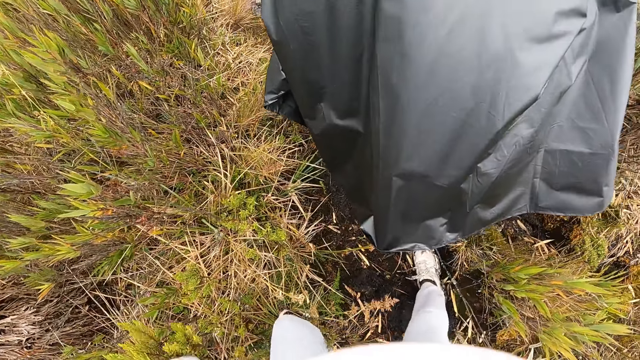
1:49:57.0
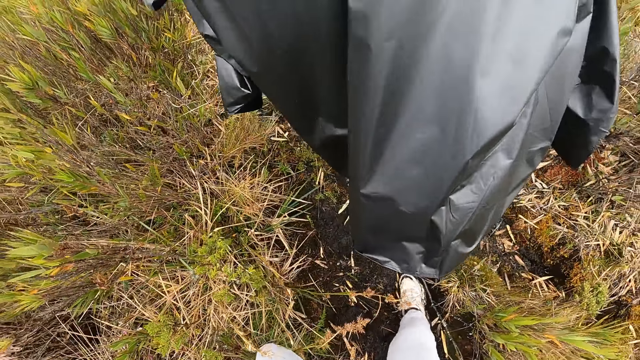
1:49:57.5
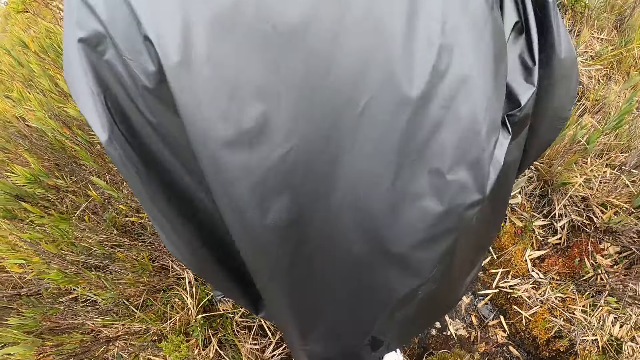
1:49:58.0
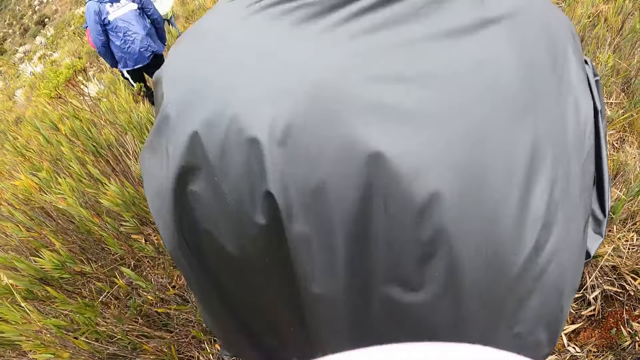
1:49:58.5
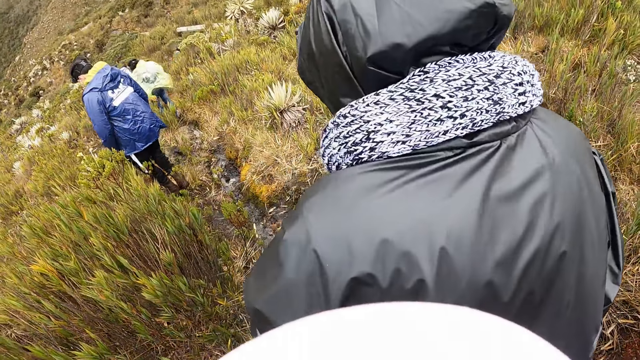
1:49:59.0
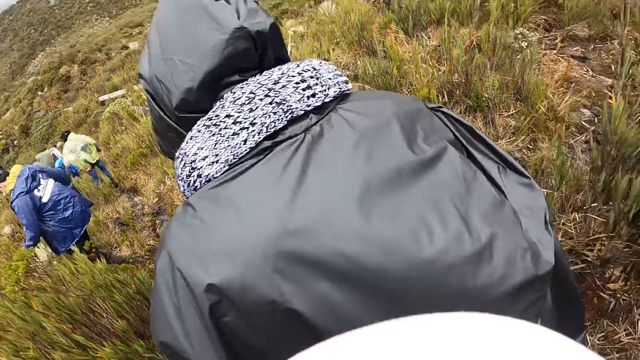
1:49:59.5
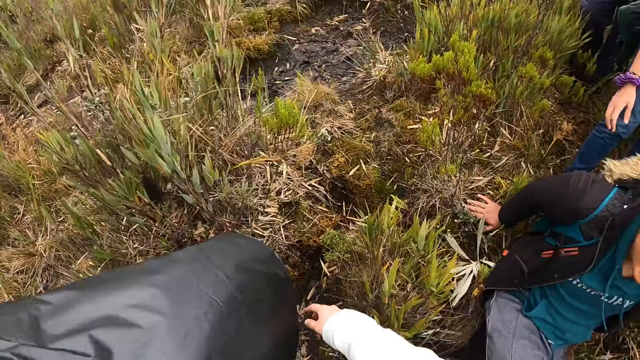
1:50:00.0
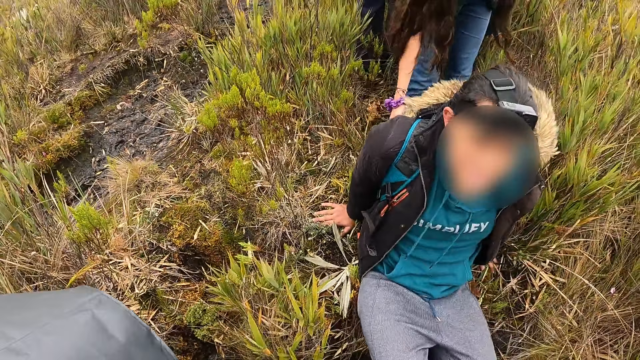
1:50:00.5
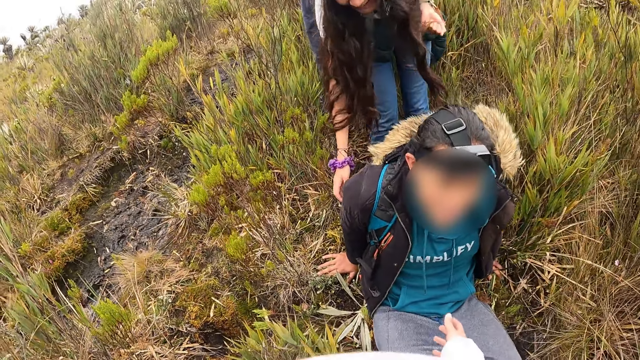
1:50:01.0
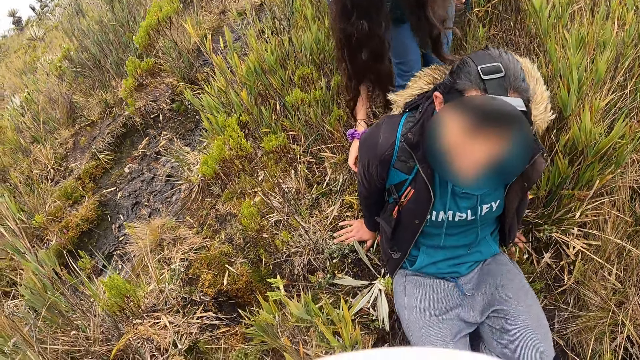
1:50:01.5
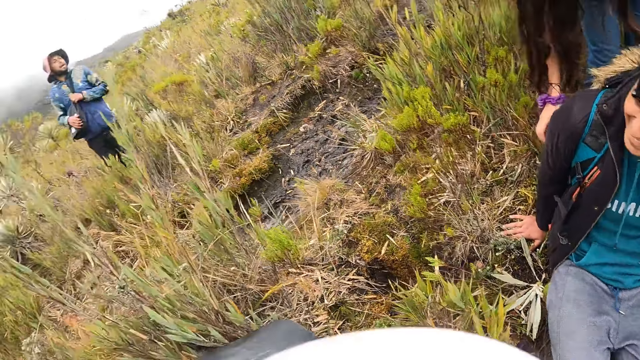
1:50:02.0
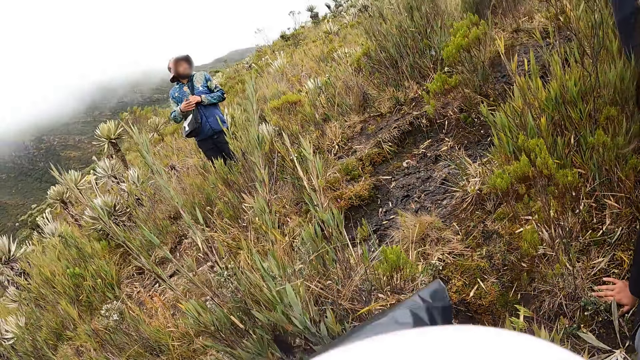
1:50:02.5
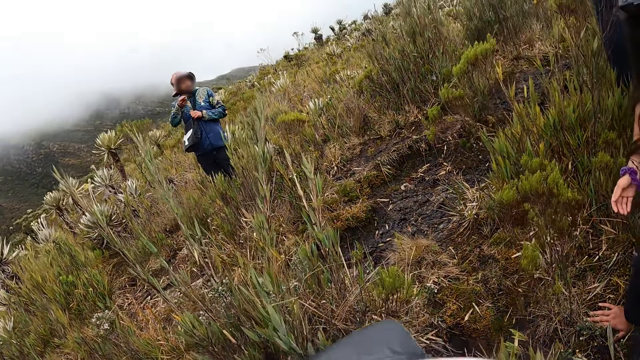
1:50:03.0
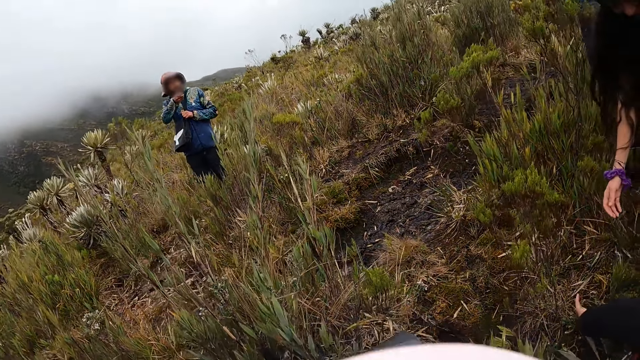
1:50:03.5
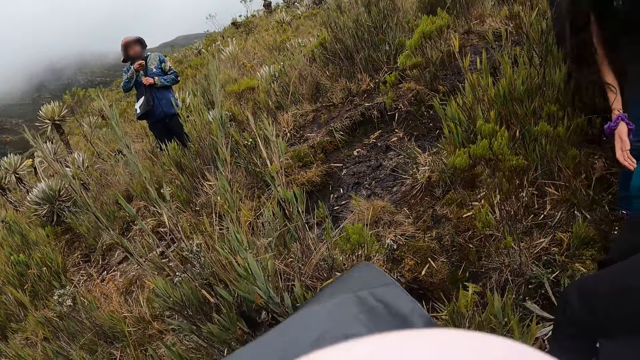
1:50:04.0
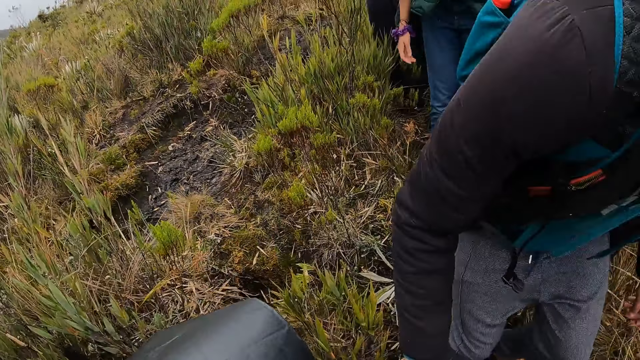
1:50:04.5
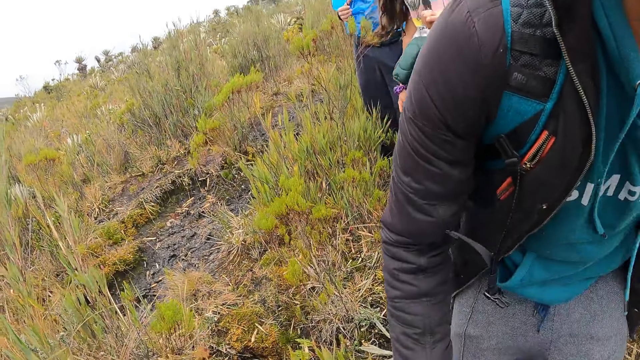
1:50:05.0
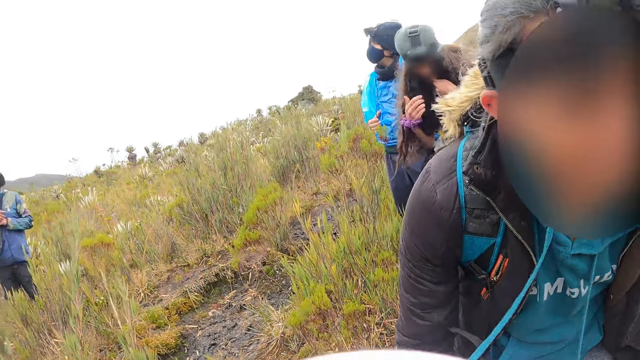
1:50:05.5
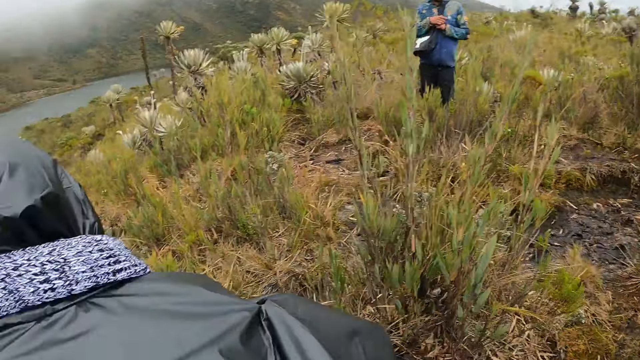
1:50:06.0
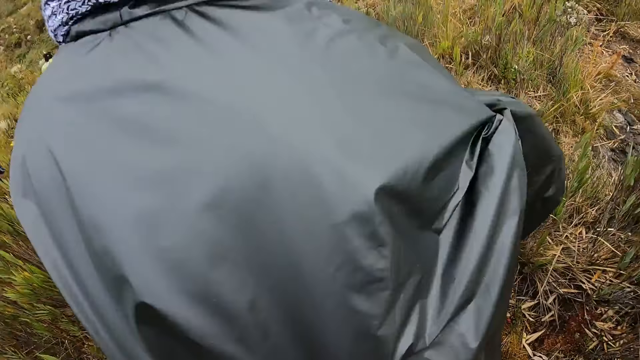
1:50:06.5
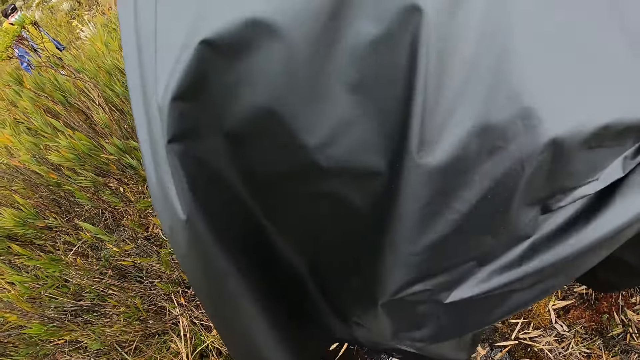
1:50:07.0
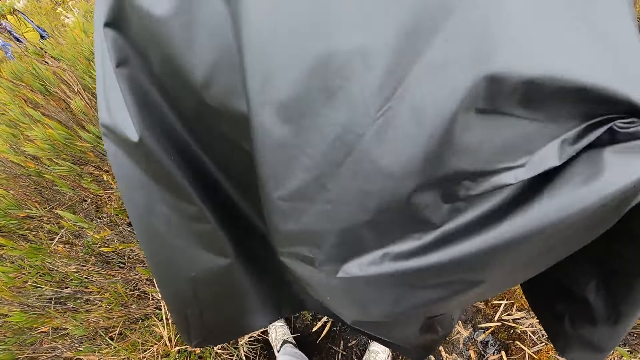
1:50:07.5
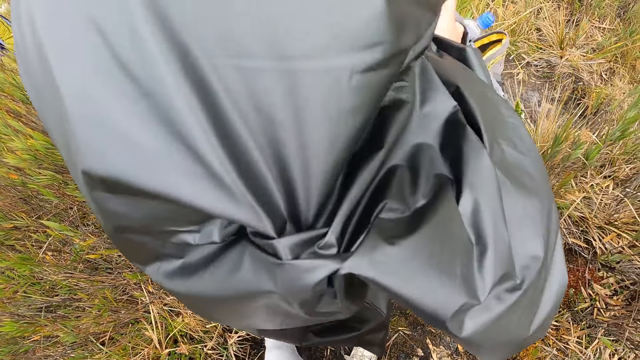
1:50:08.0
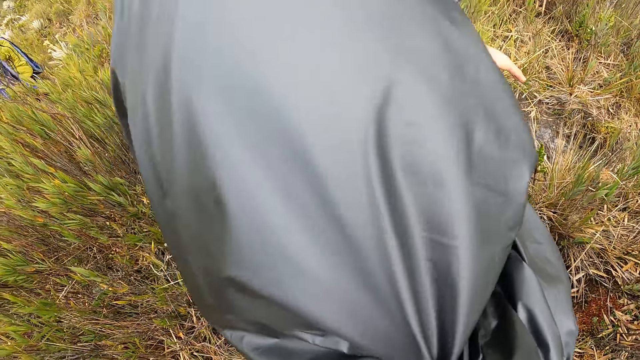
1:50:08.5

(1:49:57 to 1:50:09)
The camera wearer turns around. They interact with a man. They look at another man. They look at the first man. They look at a person.

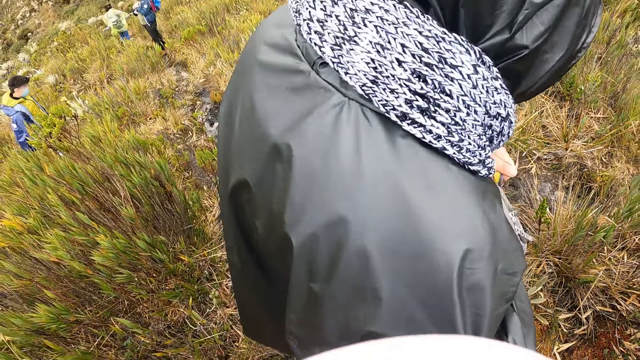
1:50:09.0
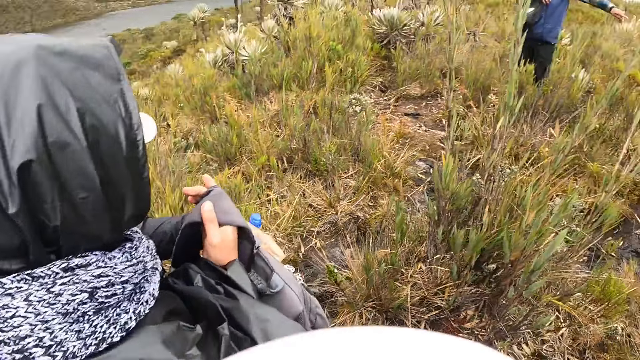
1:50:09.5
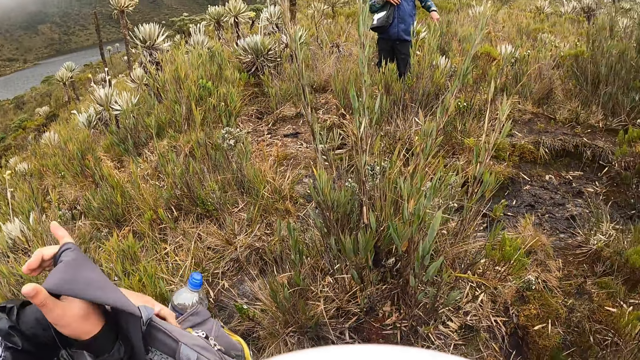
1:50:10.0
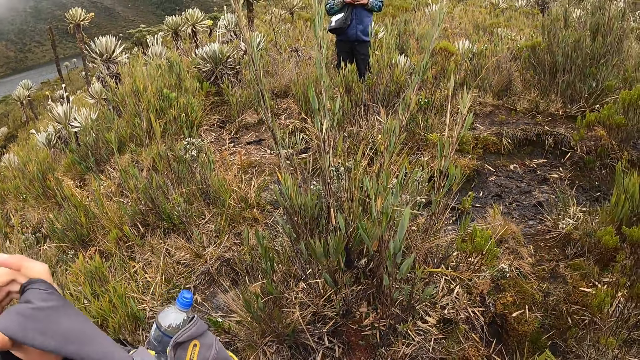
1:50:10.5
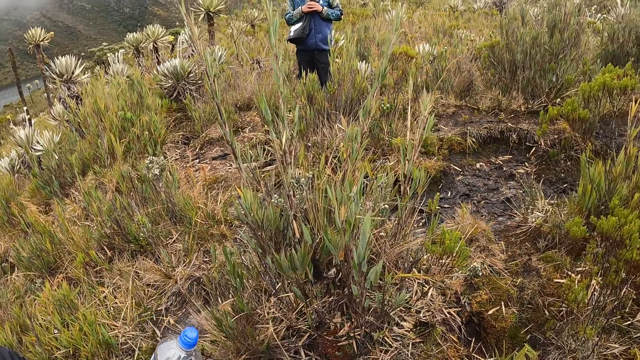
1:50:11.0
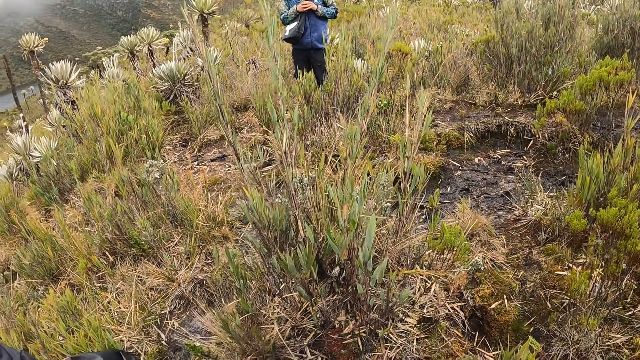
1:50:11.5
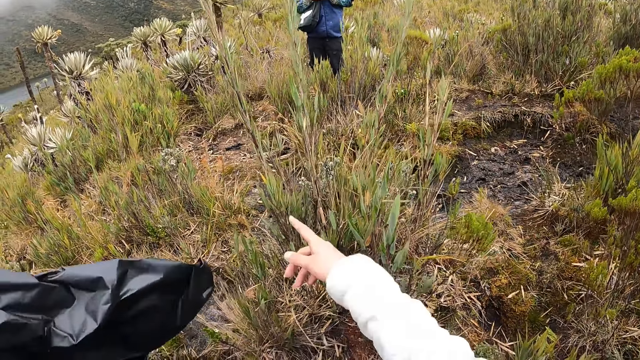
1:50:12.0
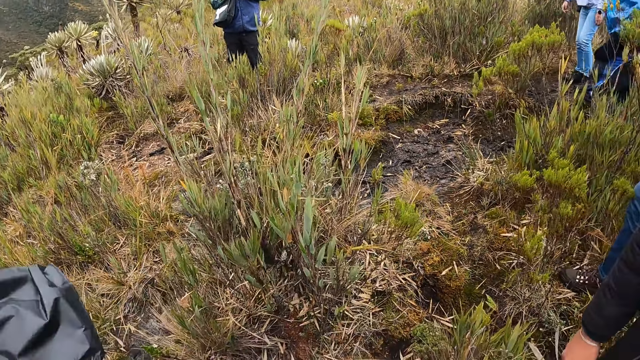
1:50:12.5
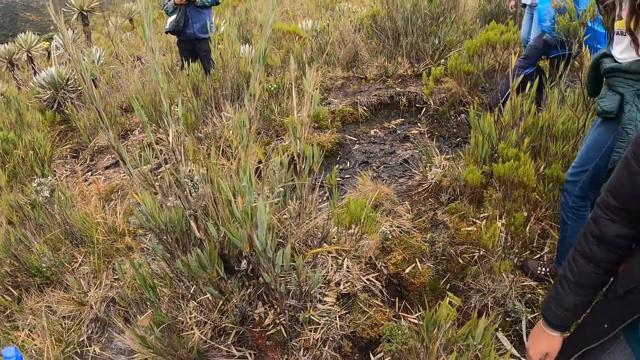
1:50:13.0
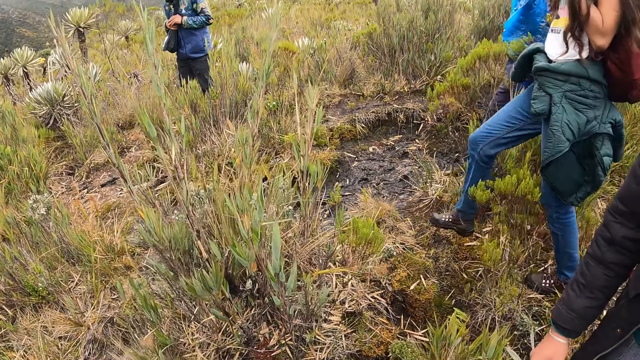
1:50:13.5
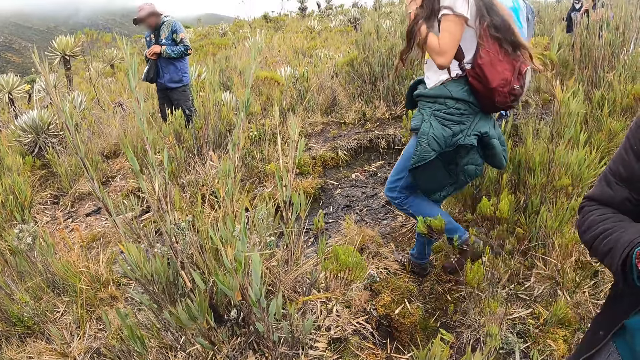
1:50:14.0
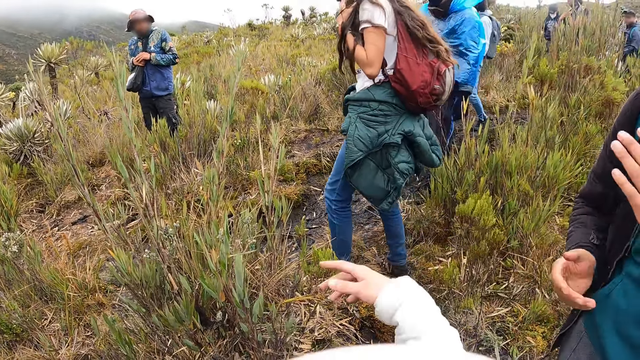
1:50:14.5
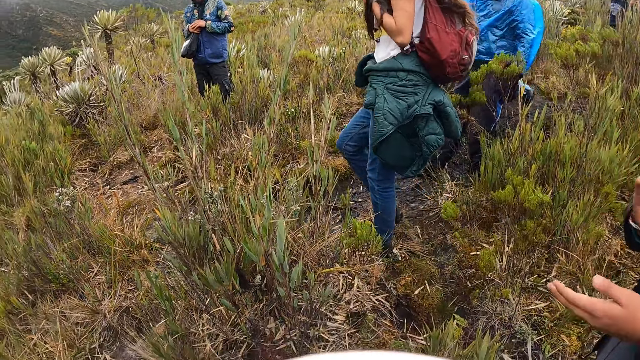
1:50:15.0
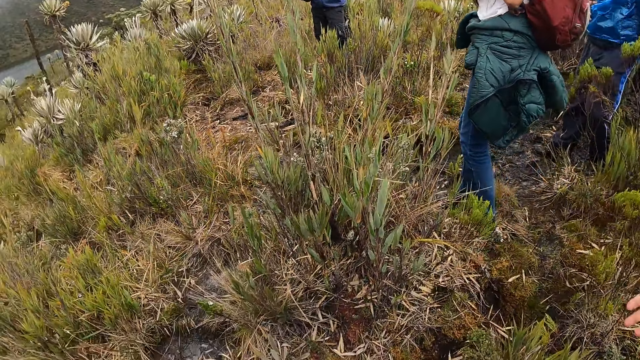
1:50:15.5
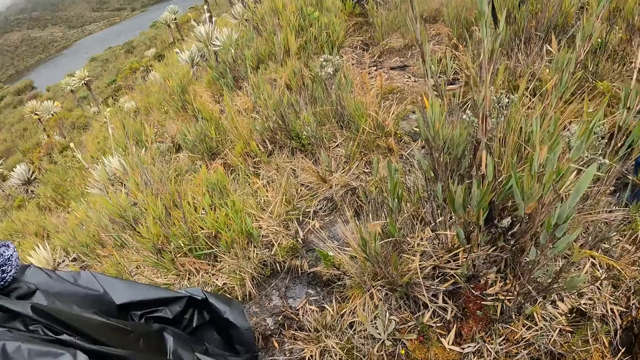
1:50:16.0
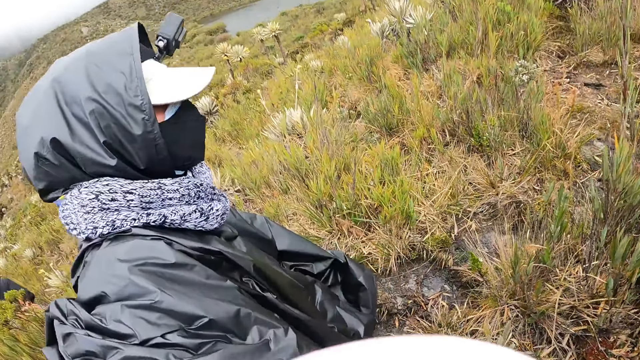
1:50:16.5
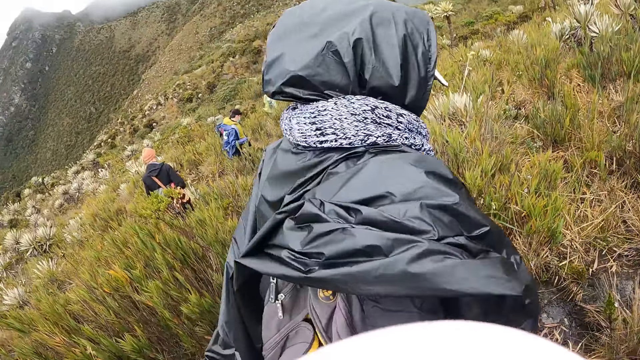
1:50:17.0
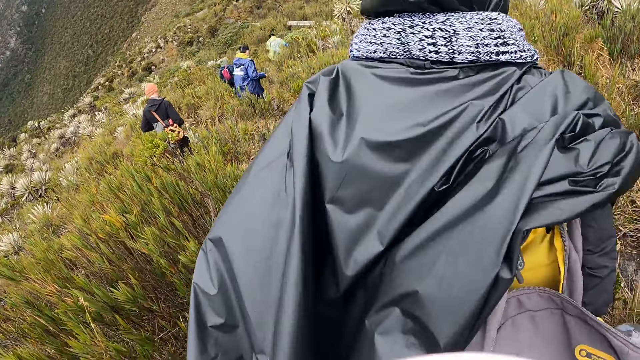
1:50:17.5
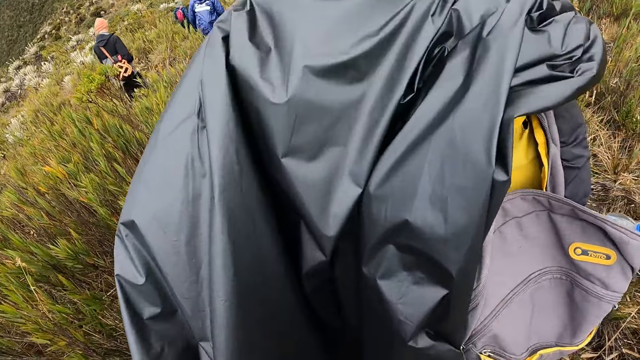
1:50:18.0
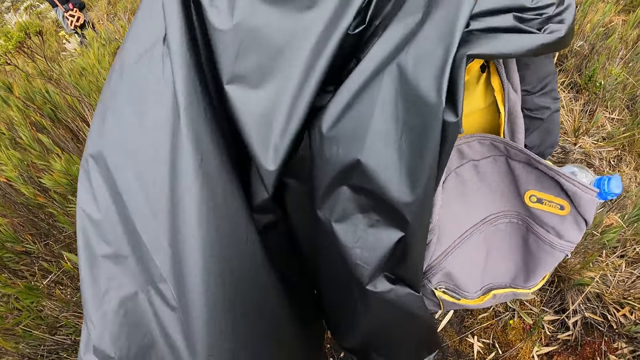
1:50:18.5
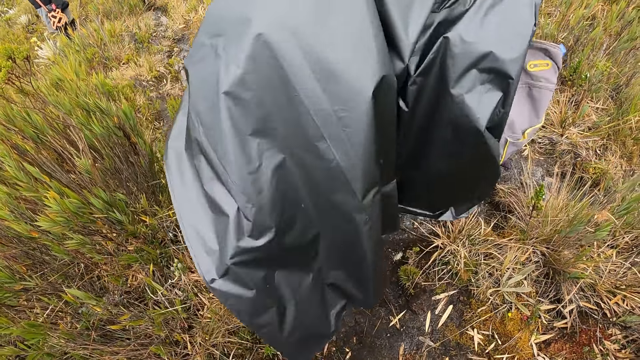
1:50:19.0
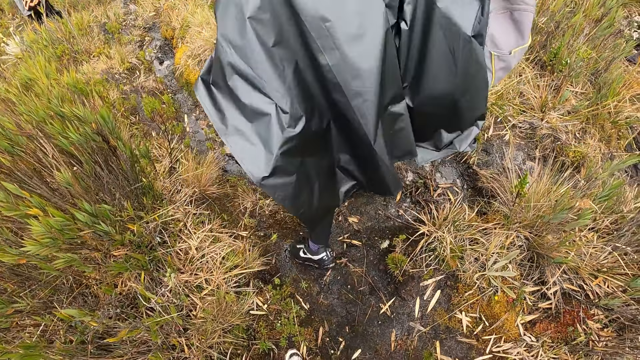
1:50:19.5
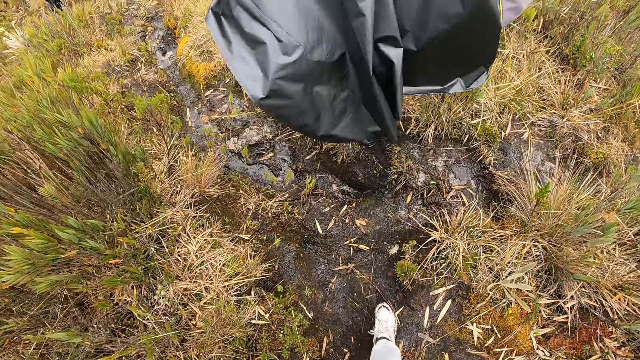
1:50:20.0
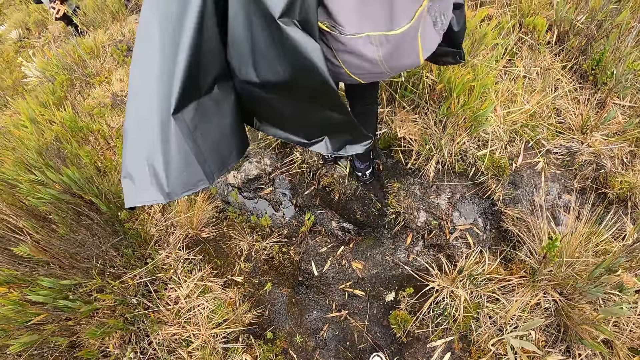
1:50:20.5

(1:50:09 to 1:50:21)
The camera wearer looks around. They speak with gestures to people. They take a step.
